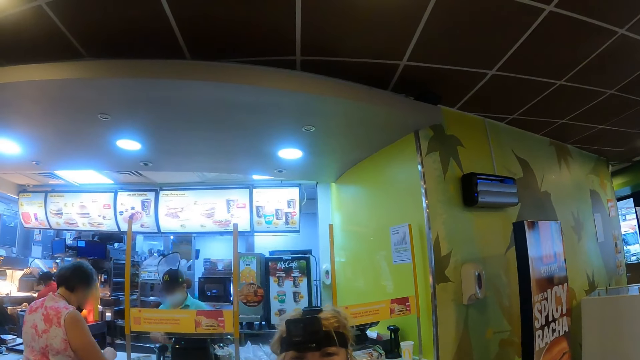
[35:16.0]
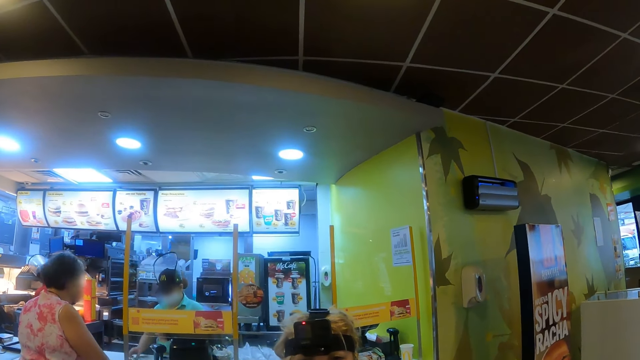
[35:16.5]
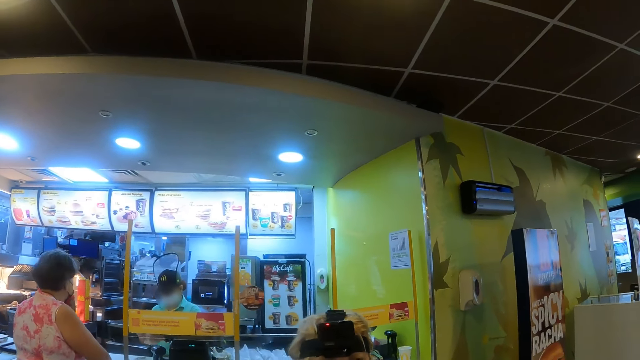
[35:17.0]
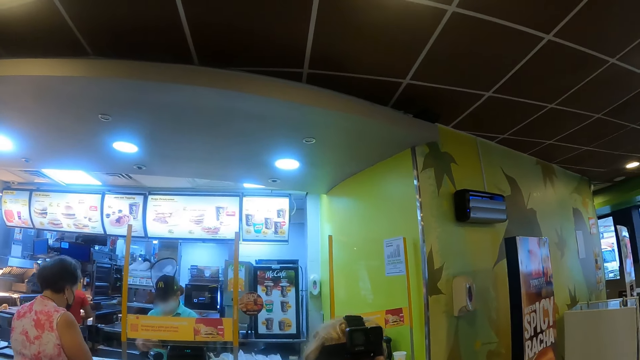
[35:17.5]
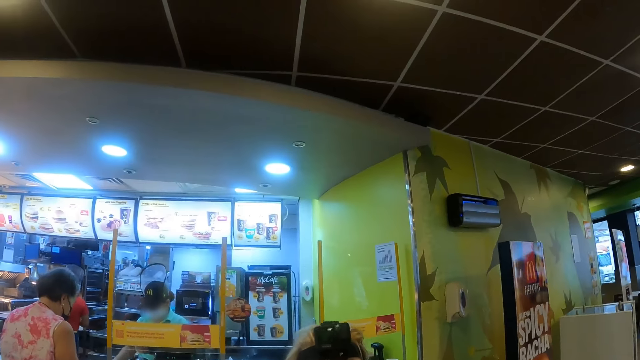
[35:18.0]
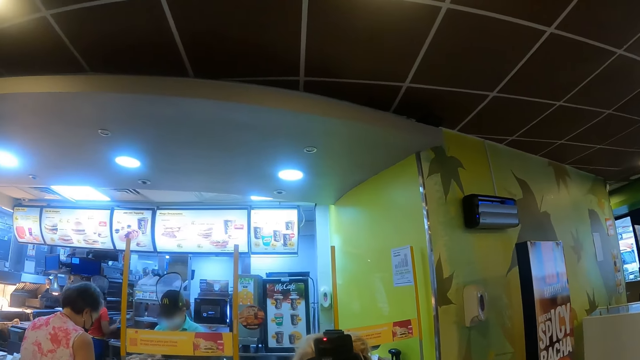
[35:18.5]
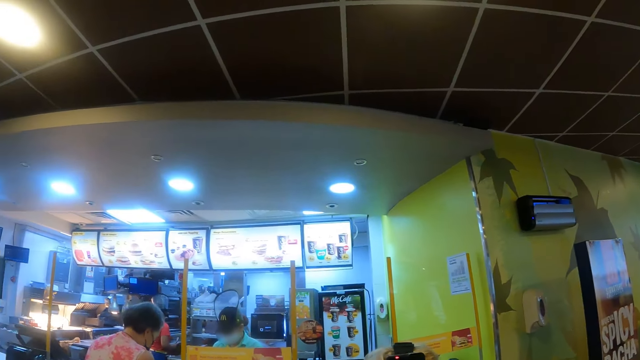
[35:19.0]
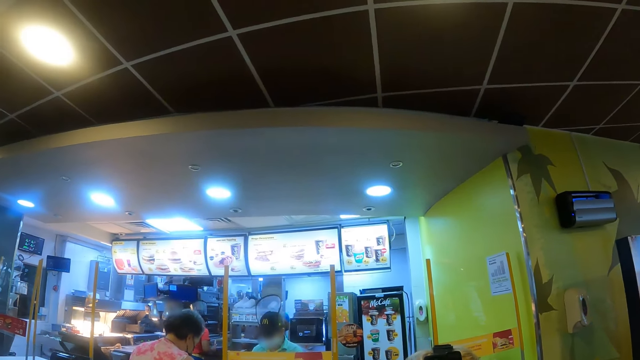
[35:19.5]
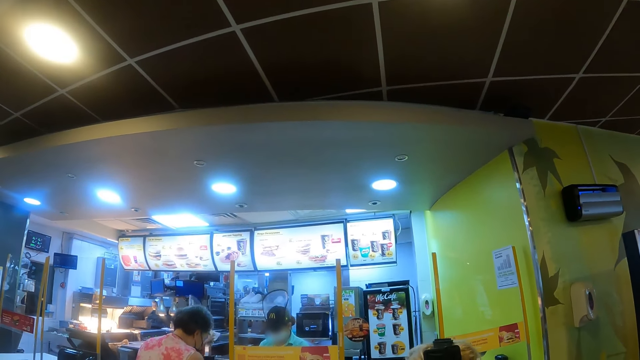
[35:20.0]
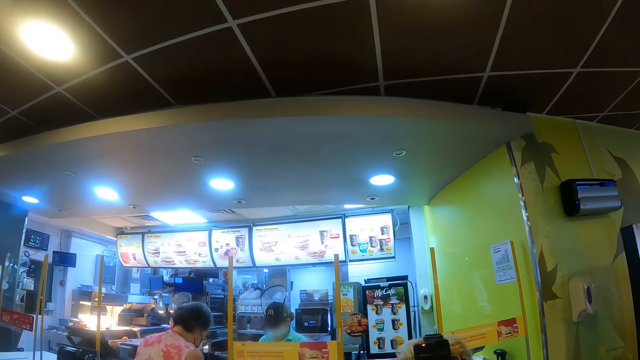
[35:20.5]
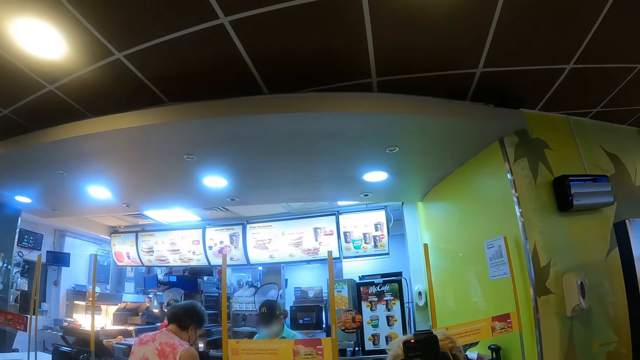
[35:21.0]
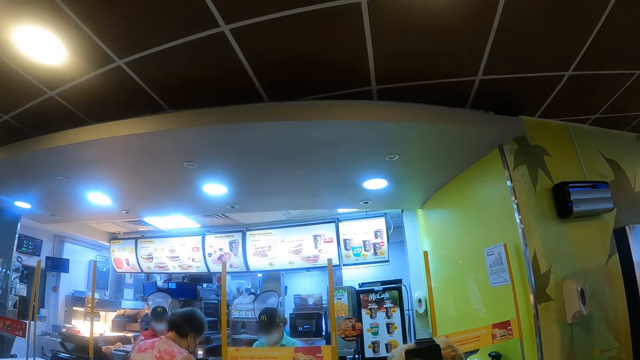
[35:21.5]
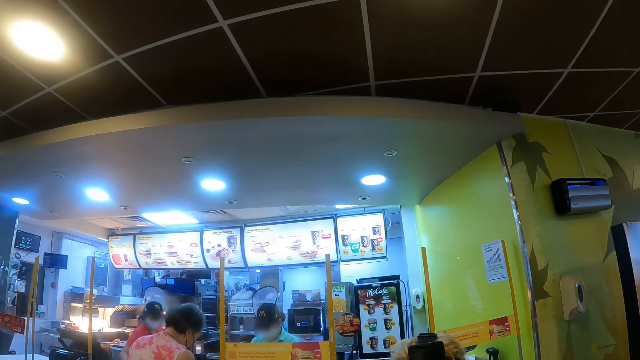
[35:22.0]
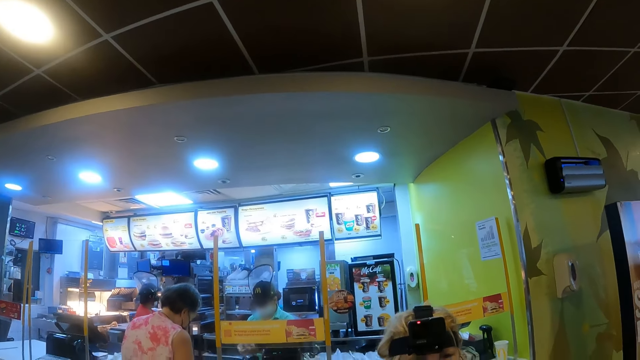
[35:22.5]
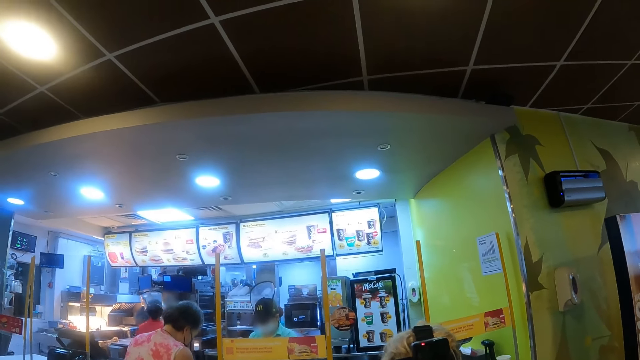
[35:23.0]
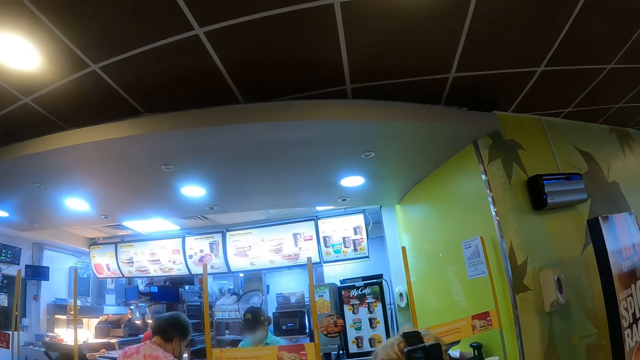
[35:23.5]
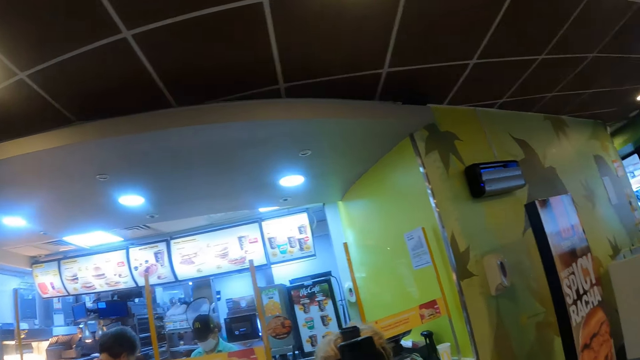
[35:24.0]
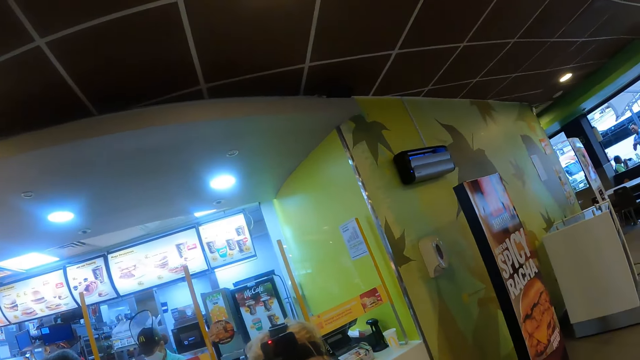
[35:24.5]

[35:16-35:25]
The camera wearer looks around.

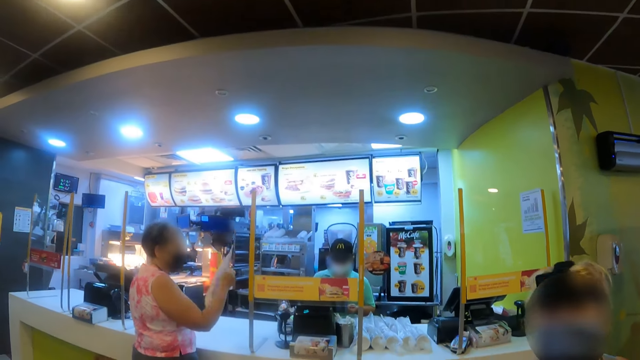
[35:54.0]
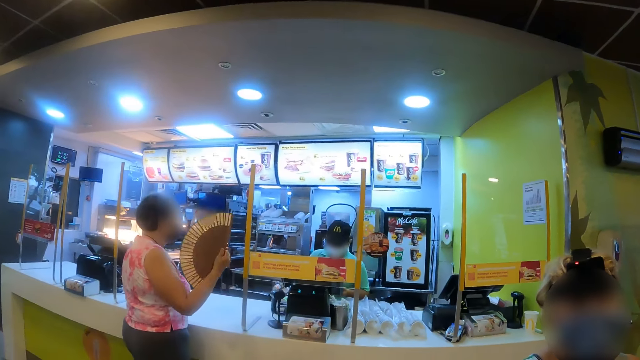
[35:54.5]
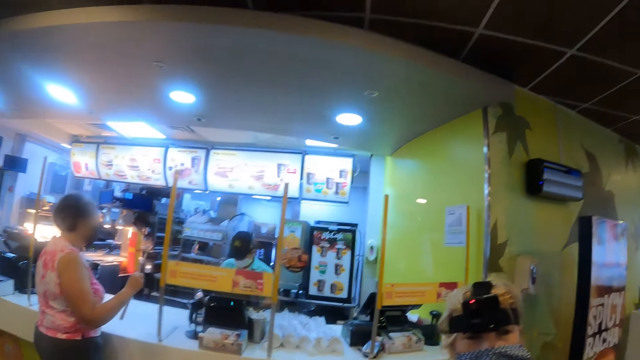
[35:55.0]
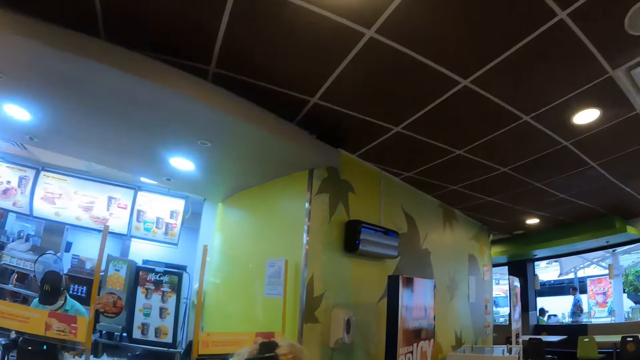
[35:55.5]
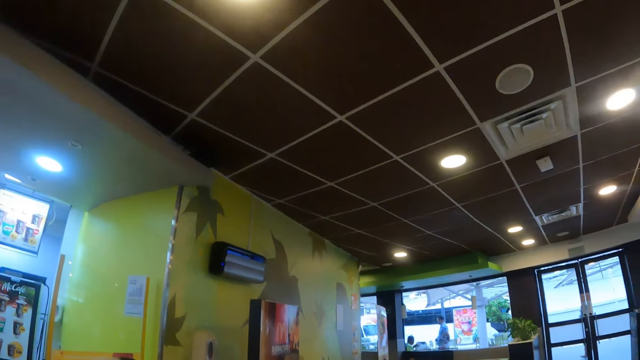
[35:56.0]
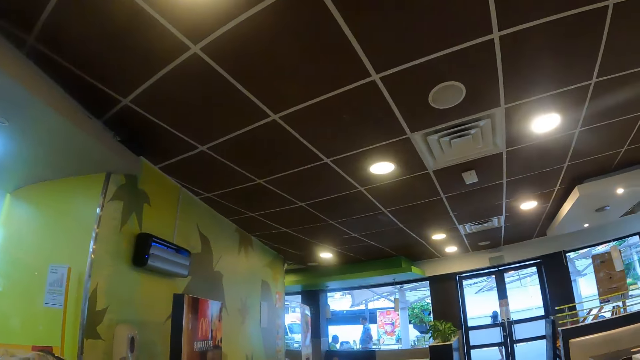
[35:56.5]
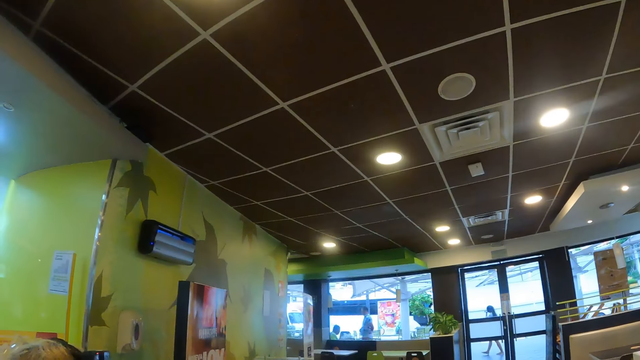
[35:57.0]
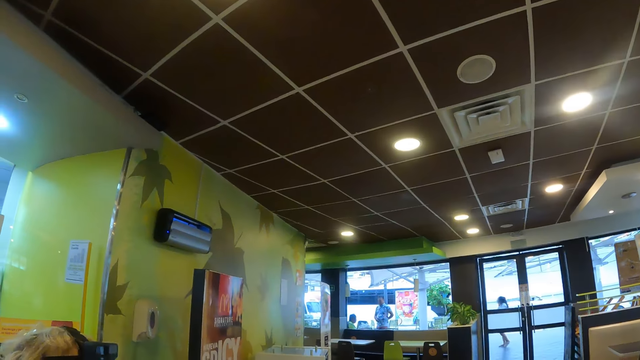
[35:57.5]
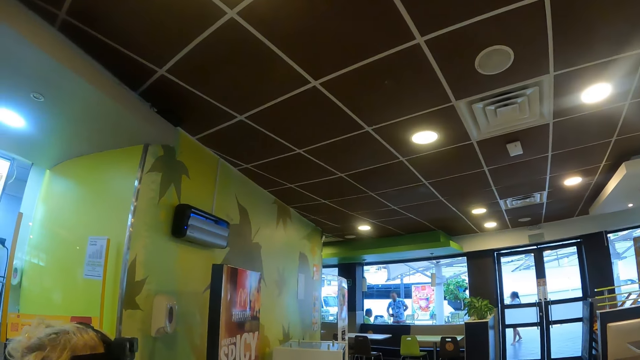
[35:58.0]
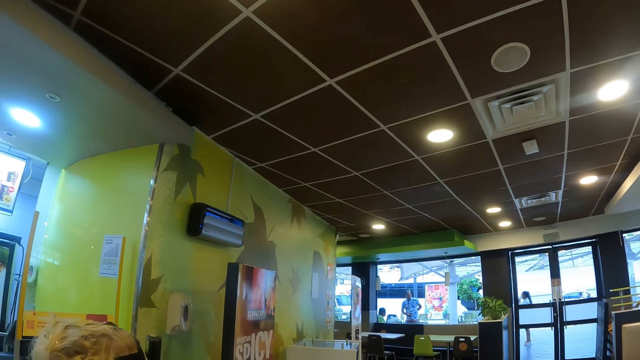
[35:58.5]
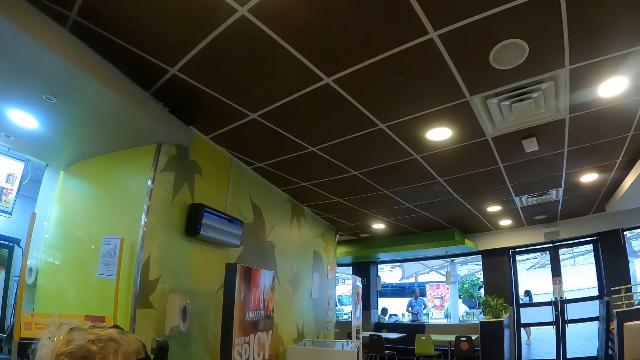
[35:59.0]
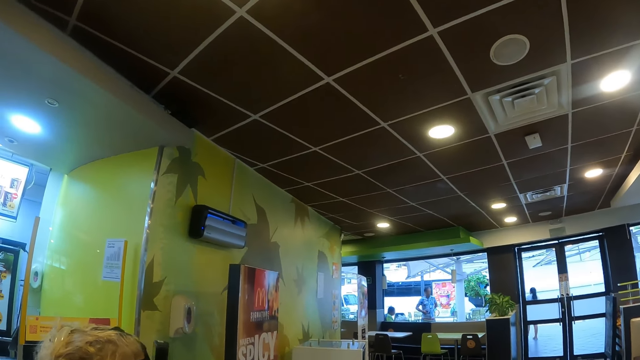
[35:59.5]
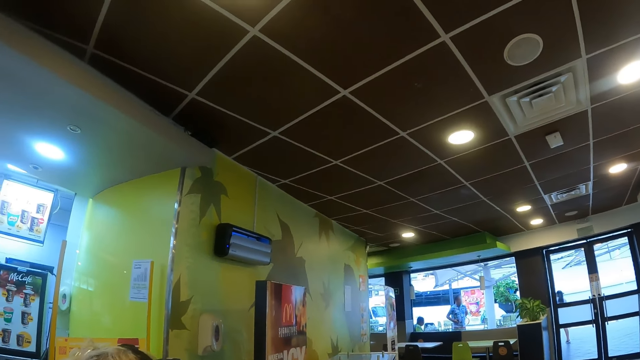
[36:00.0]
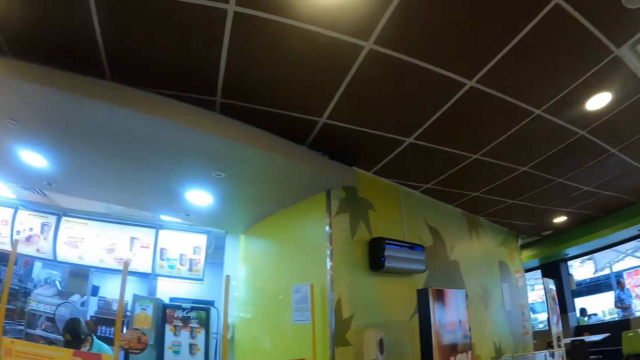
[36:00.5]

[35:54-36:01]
The camera wearer looks around.

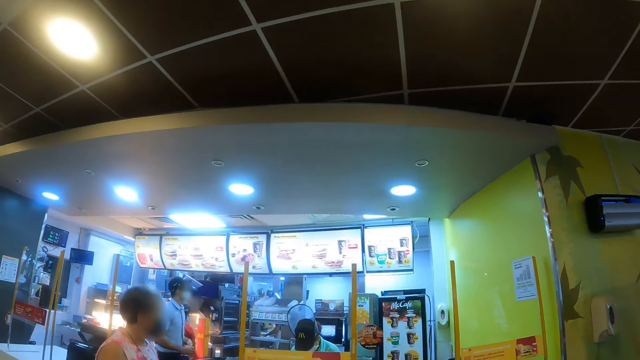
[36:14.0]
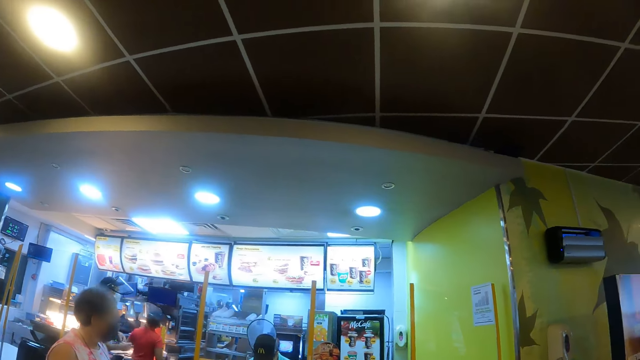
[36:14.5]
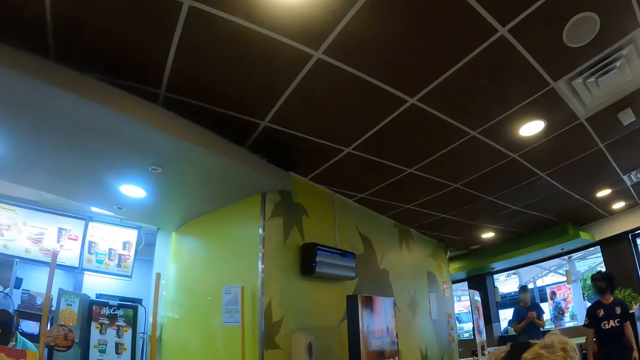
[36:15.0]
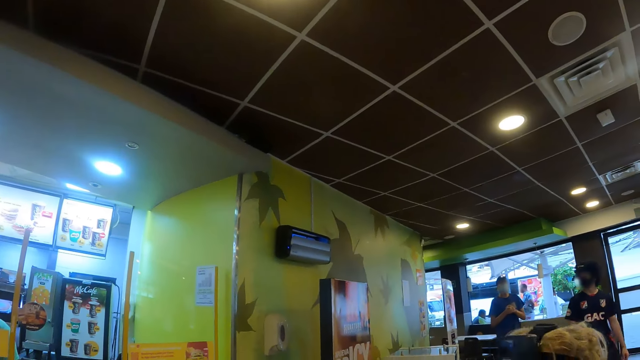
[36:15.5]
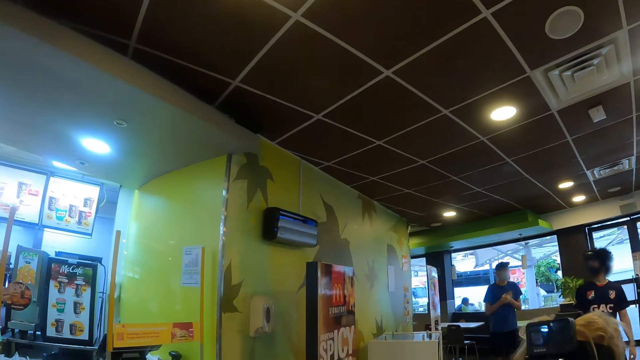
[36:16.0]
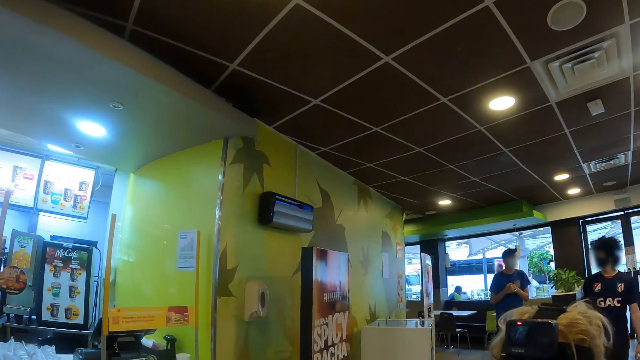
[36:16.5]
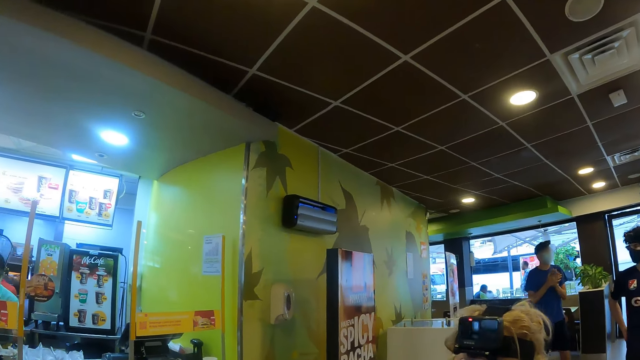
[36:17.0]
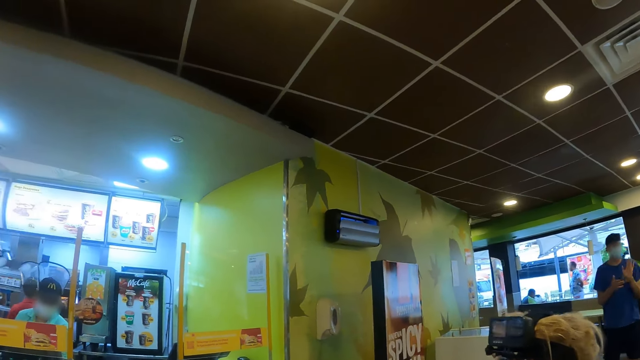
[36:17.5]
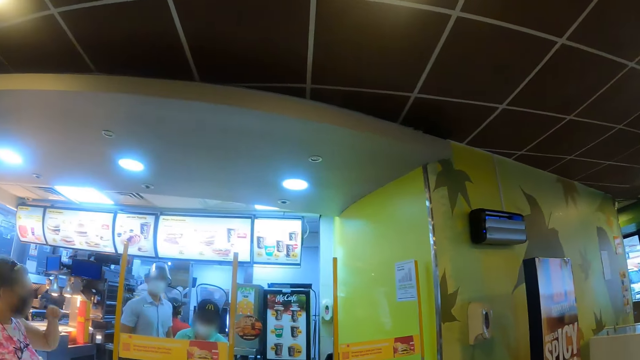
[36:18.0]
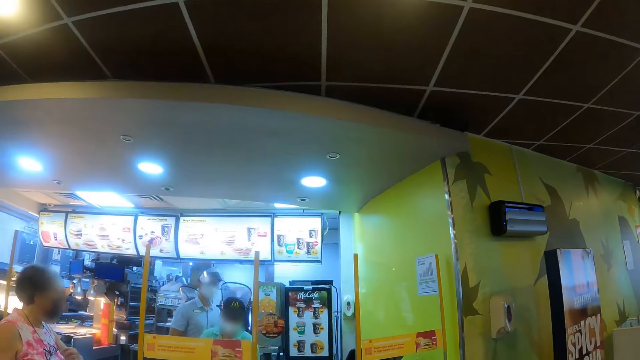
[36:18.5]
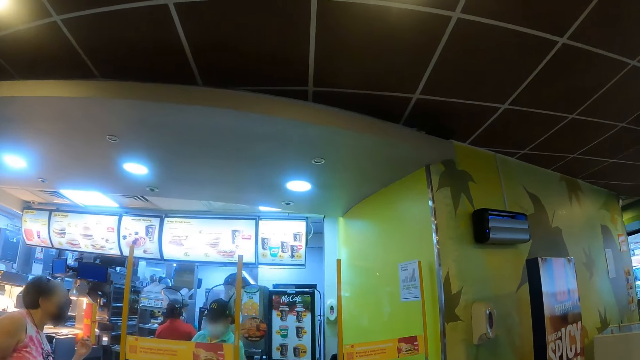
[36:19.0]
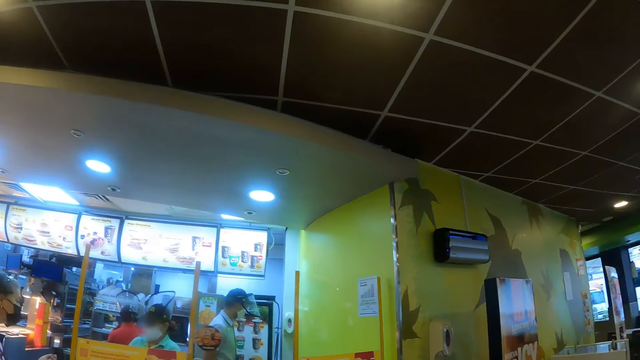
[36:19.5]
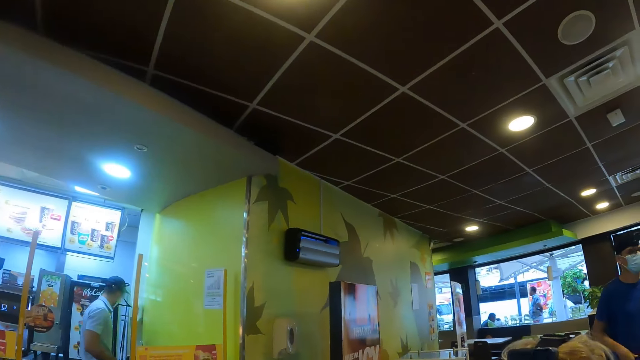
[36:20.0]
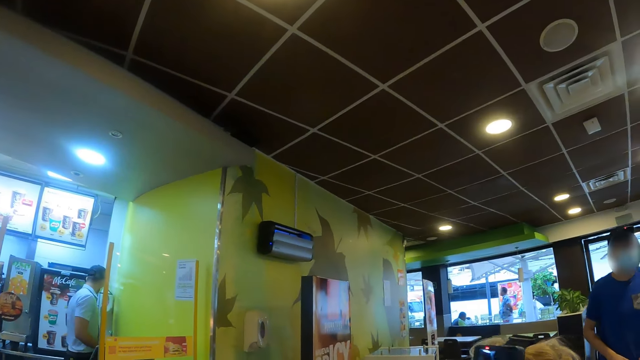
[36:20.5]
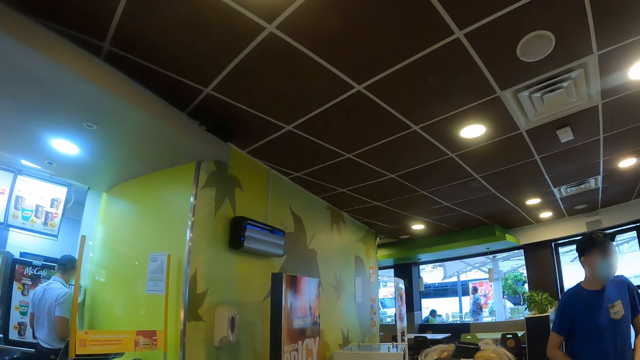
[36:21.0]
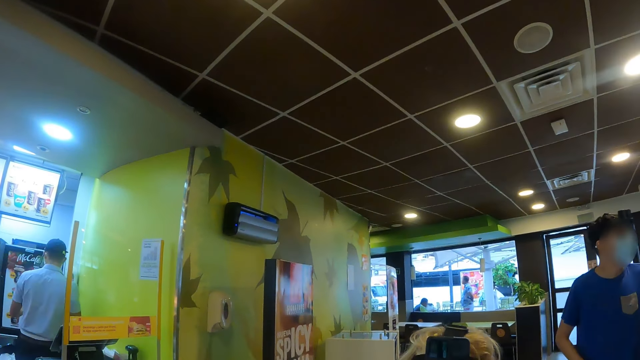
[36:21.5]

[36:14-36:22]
The camera wearer interacts with a woman. They stare at the cashier. They interact with the woman.
